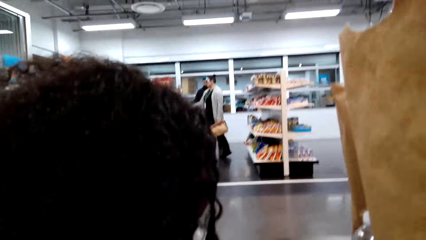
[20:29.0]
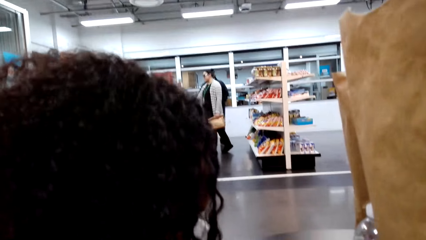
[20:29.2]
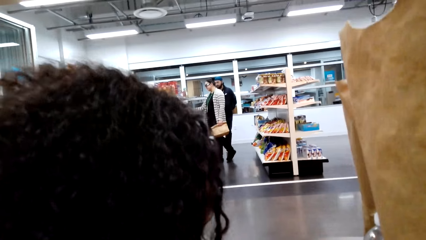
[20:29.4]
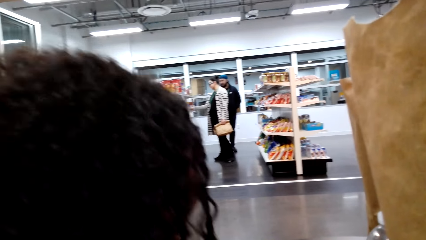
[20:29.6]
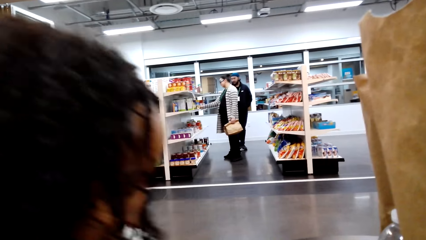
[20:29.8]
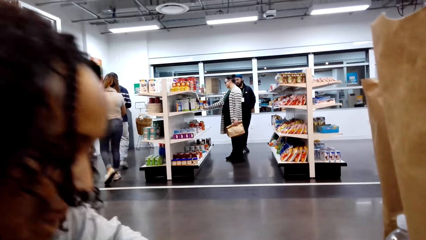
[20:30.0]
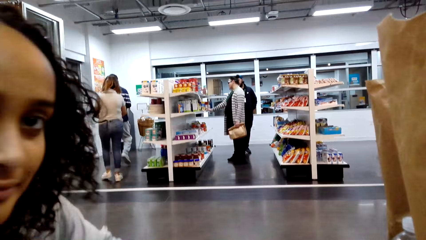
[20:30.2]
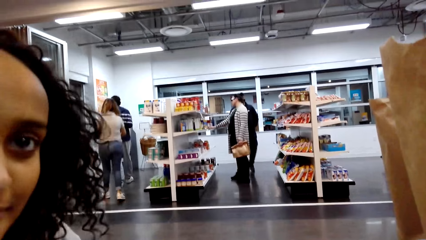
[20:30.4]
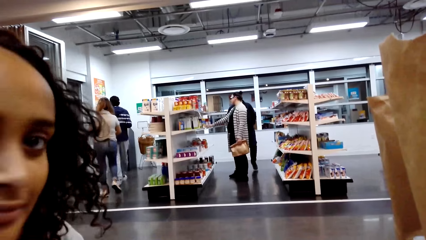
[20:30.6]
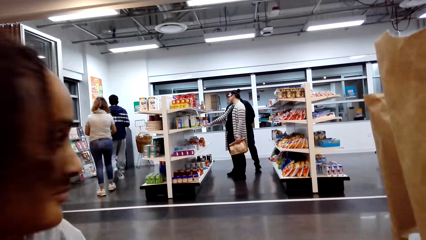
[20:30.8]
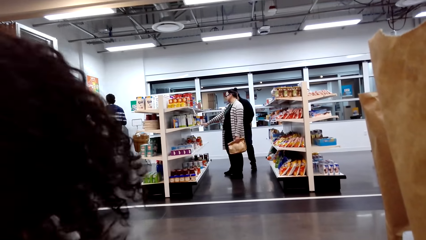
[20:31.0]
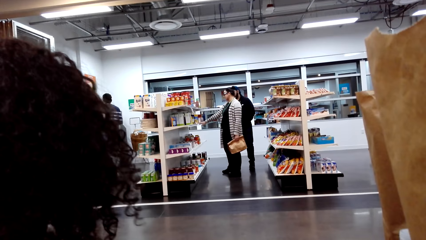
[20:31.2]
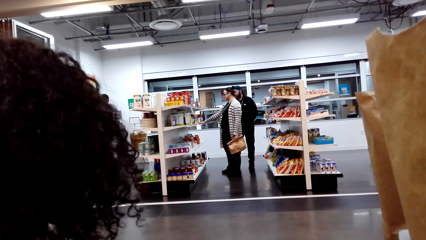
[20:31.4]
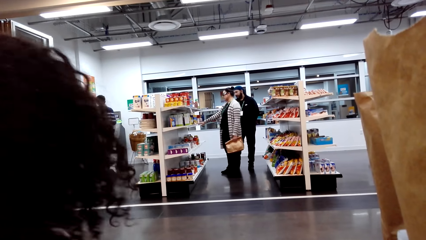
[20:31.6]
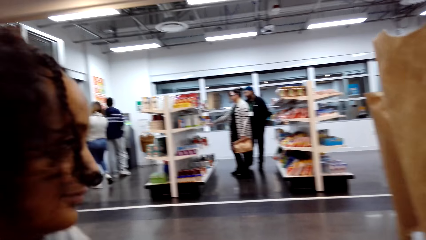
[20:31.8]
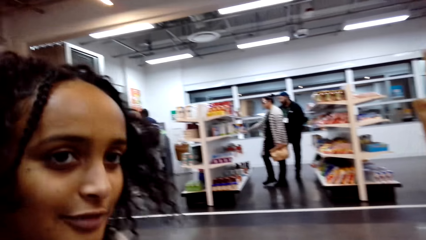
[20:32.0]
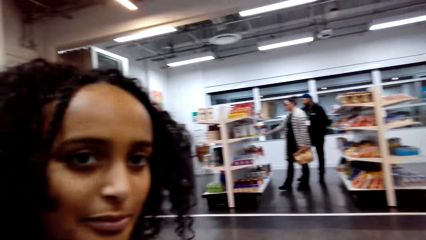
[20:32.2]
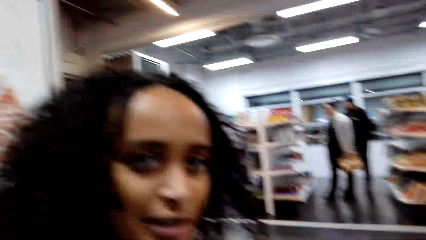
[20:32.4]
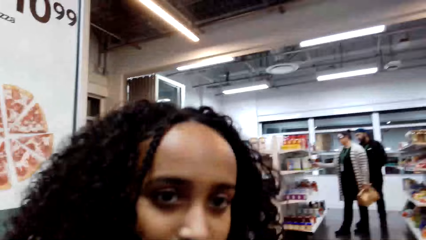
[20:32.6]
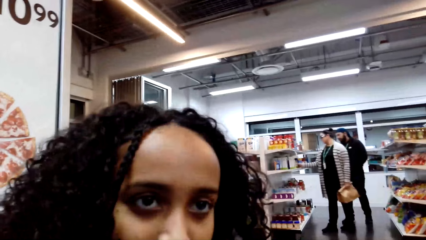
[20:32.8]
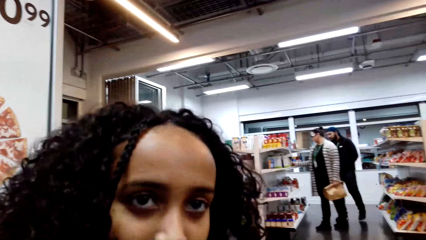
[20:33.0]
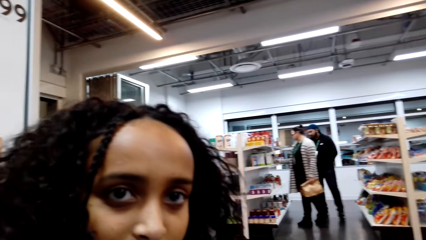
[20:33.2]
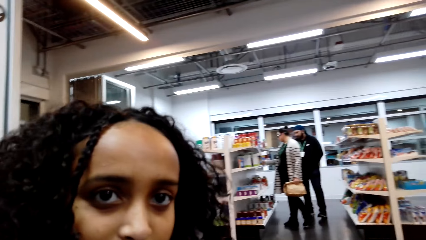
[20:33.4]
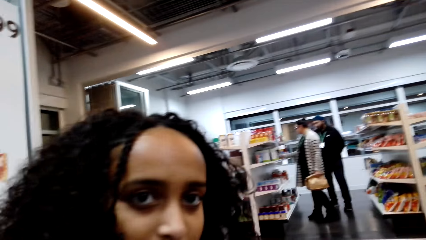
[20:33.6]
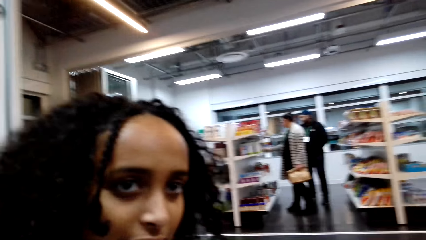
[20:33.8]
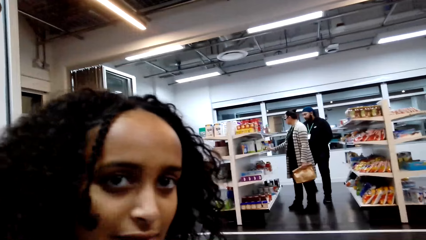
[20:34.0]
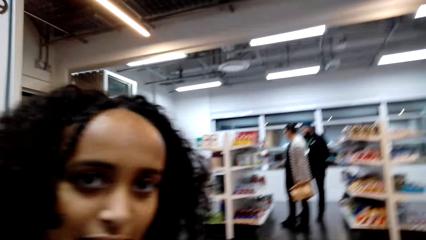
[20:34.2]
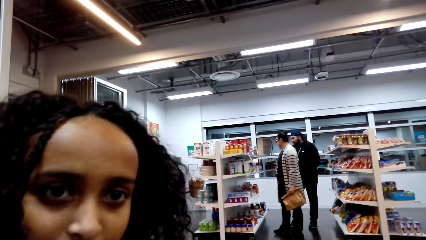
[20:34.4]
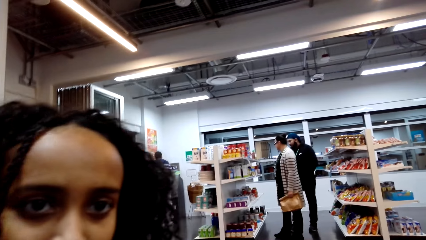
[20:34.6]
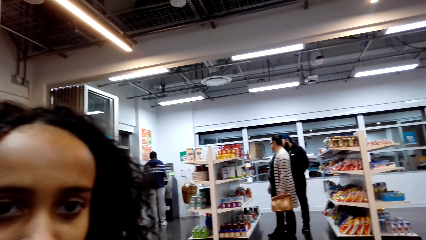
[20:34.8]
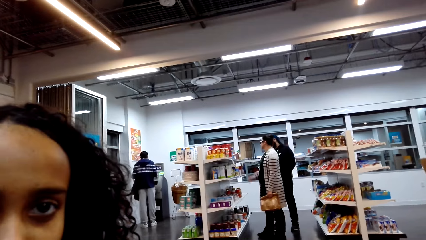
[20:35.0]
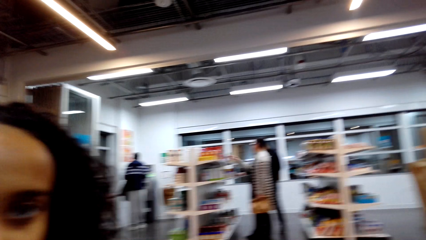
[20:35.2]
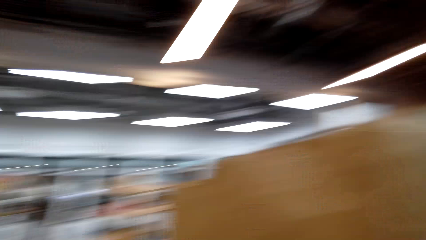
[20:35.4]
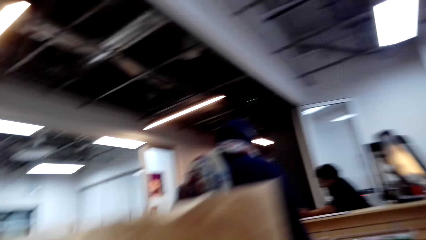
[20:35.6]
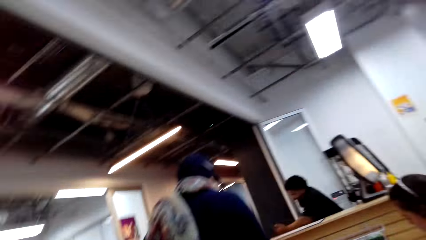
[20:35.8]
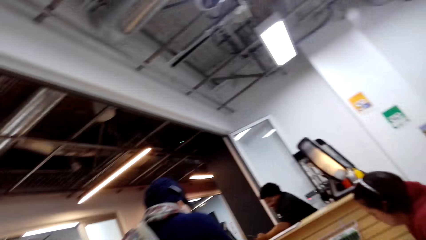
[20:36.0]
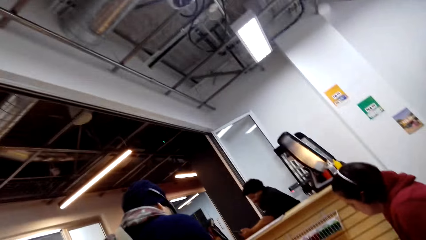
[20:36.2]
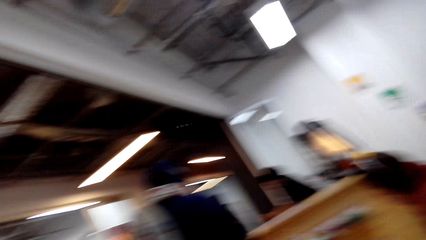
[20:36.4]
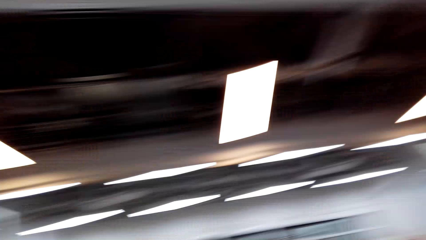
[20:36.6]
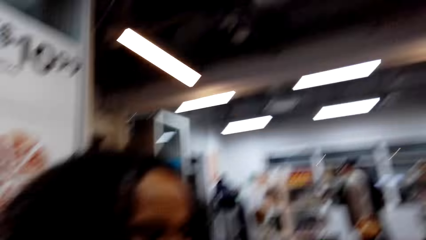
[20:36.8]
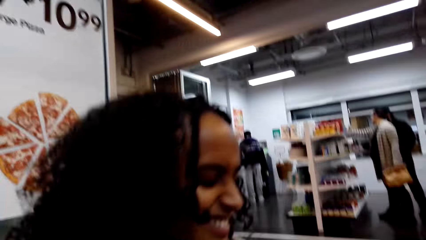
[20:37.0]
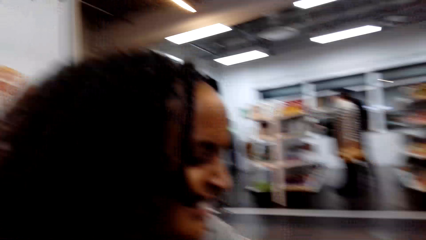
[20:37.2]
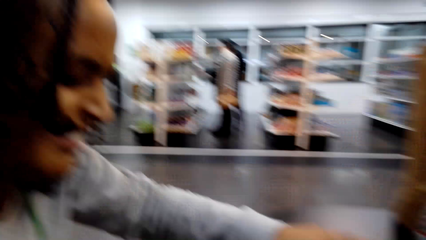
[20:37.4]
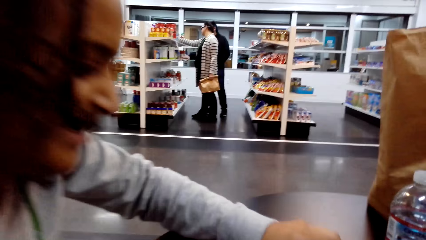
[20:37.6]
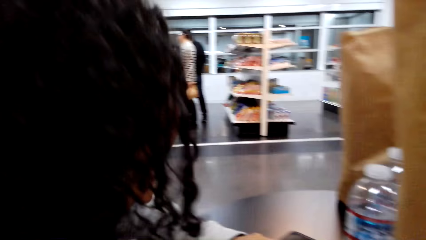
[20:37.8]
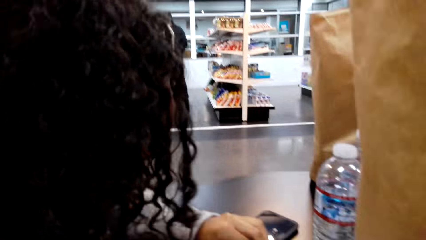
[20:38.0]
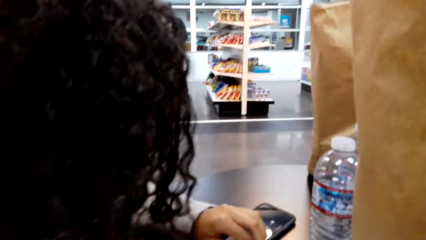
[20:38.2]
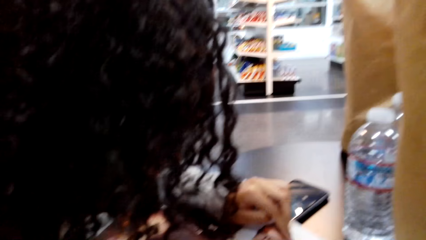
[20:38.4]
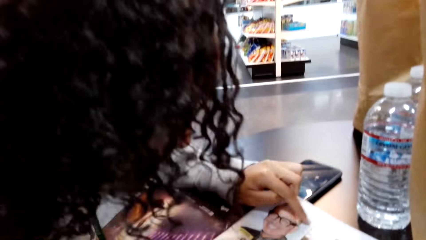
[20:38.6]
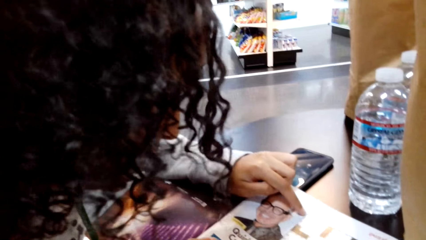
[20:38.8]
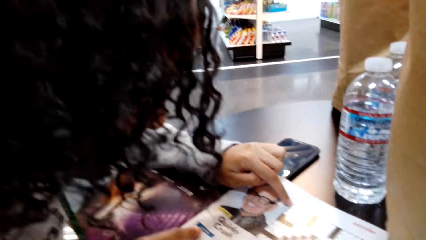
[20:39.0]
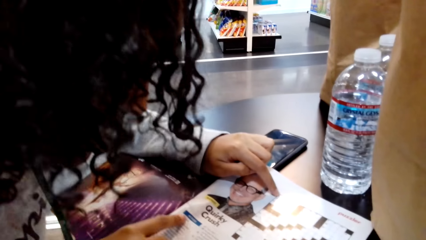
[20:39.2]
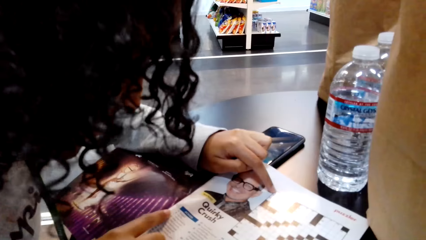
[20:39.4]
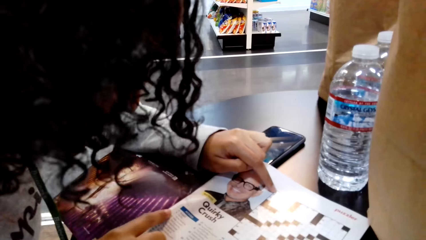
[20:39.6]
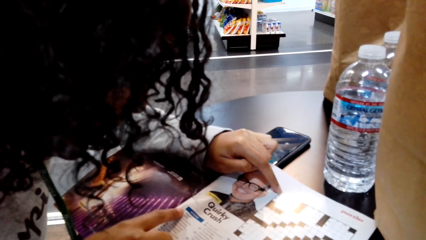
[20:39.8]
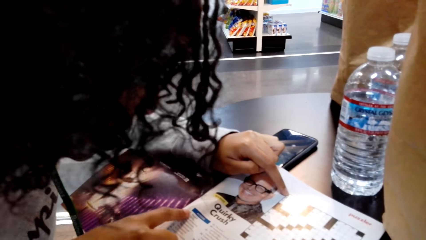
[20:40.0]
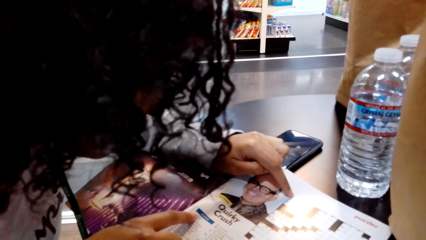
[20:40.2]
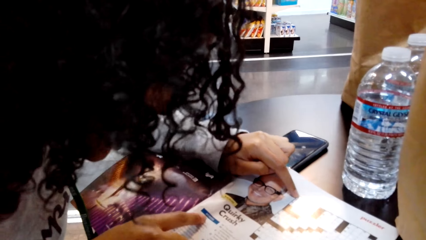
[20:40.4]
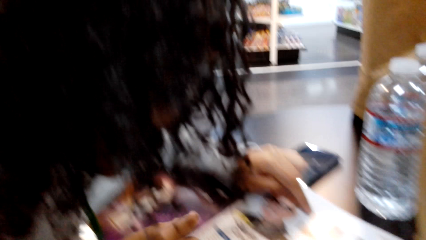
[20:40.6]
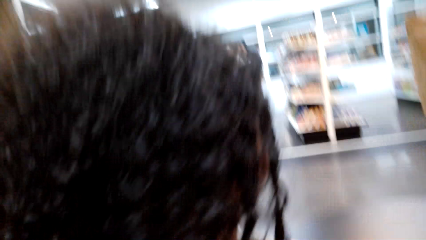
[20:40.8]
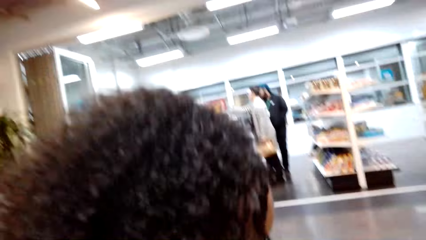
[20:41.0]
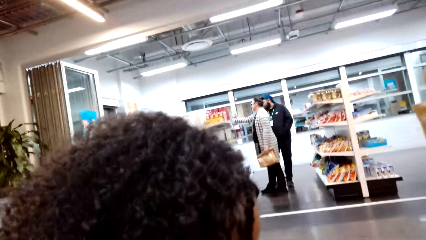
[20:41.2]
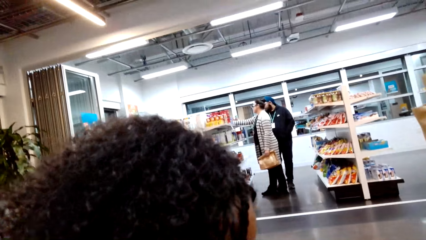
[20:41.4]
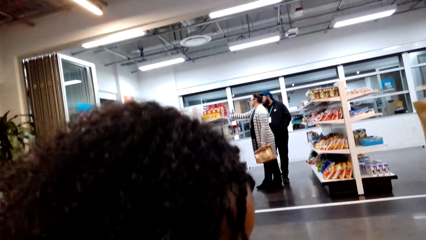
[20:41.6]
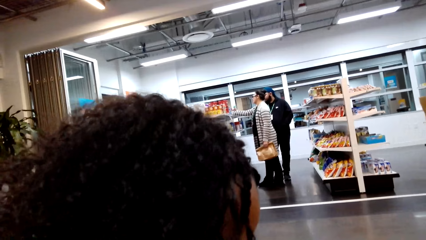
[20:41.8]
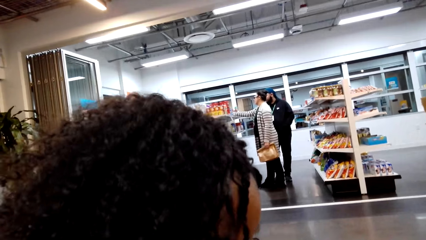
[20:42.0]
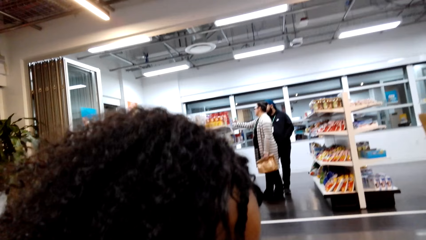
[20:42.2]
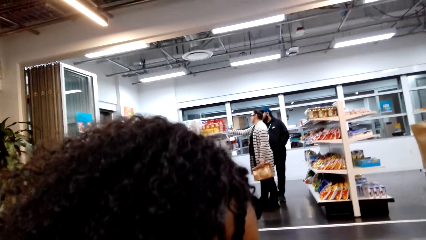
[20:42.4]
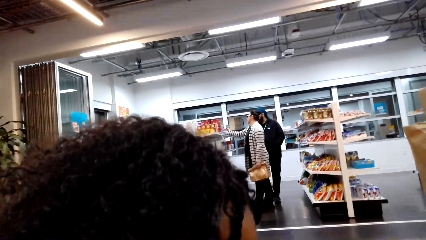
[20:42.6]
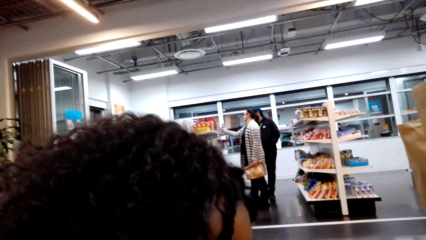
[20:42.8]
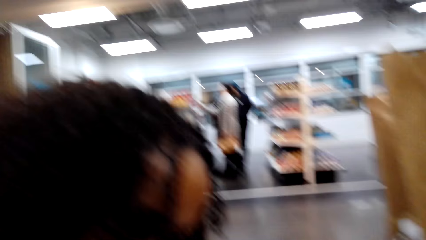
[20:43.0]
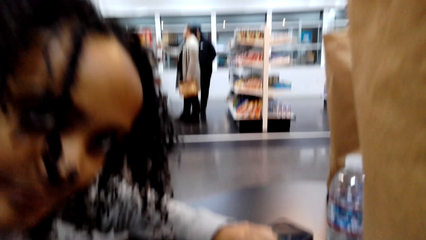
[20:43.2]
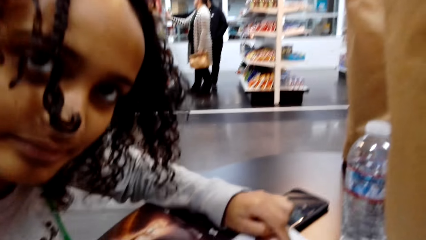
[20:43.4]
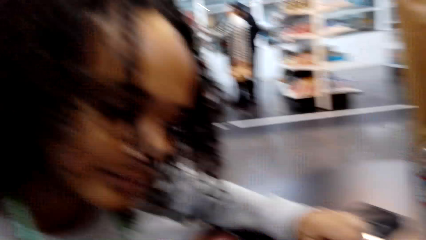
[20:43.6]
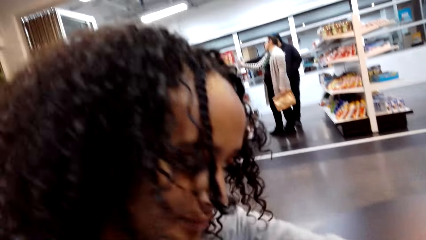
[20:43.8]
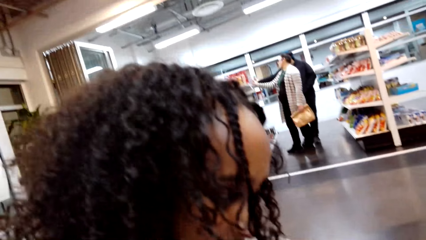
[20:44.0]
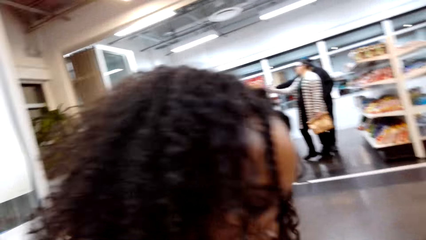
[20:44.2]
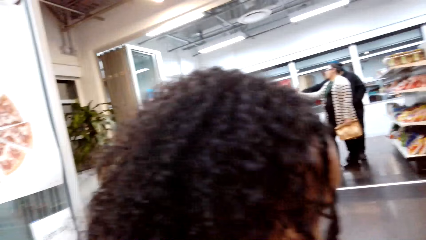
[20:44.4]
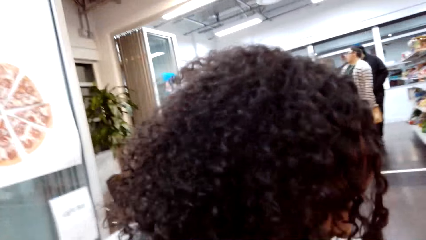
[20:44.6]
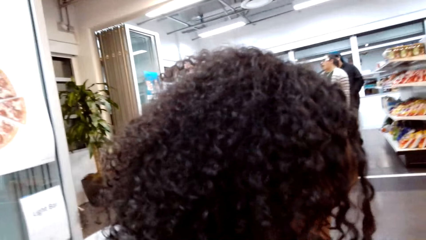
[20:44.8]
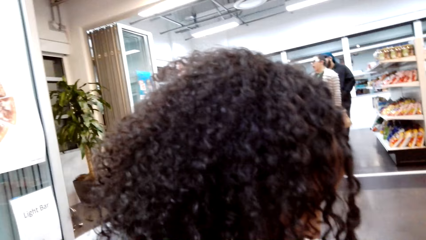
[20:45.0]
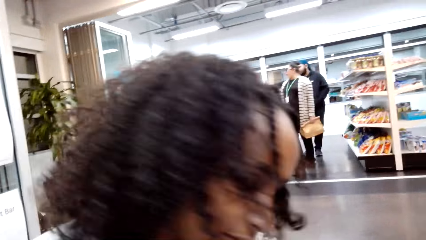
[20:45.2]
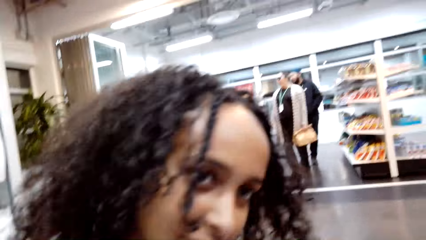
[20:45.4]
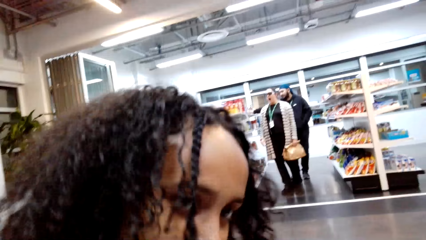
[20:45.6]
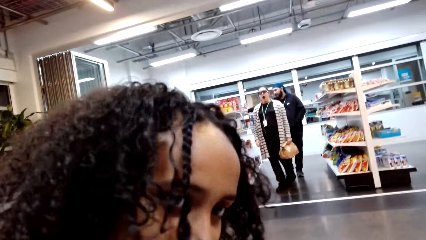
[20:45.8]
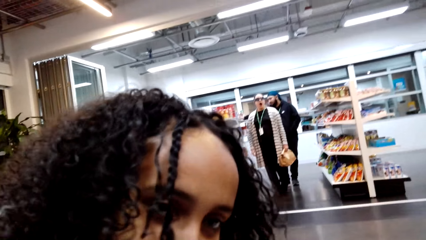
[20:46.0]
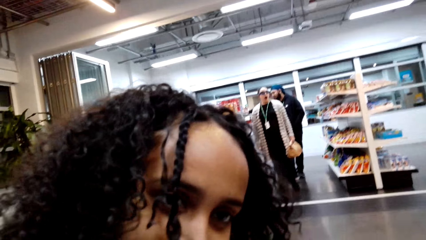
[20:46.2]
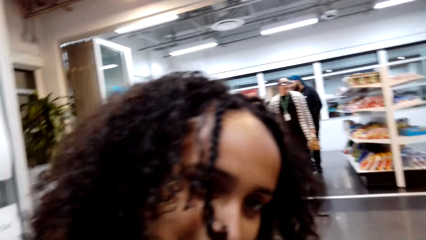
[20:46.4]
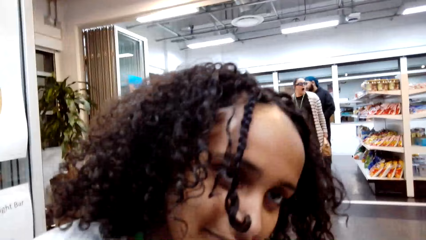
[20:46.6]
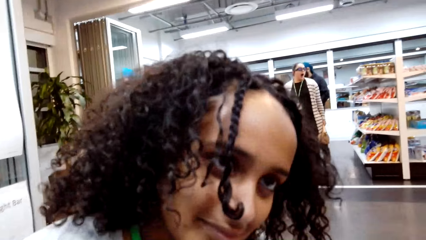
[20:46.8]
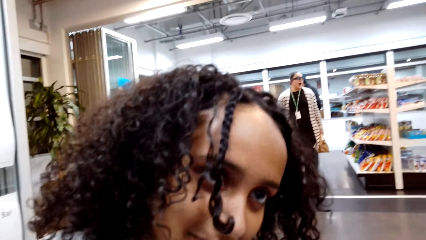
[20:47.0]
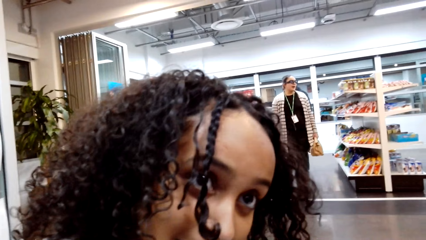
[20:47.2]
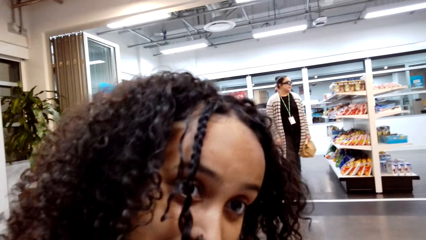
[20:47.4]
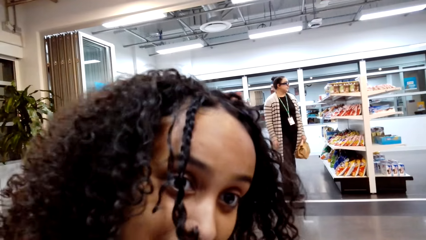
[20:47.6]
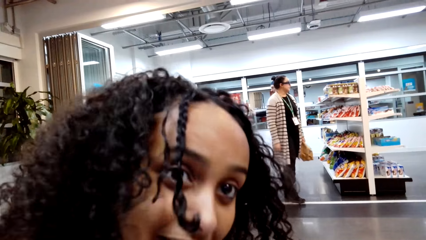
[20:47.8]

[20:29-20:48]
A lady turns and talks. The camera wearer looks around. The lady reads the magazine. The camera wearer talks to the lady.
